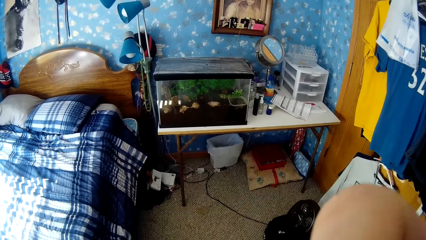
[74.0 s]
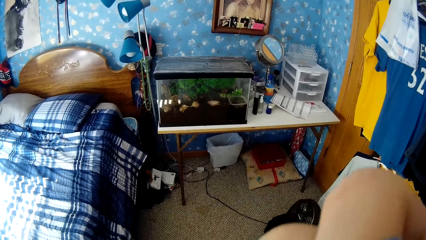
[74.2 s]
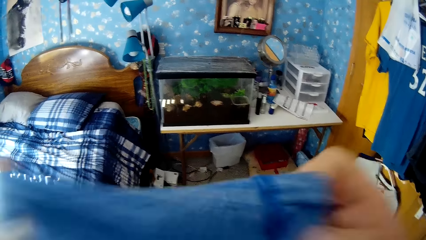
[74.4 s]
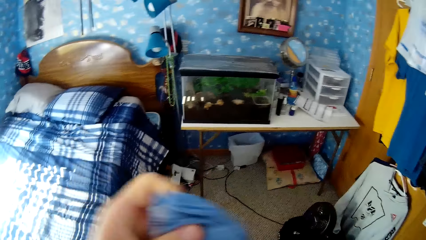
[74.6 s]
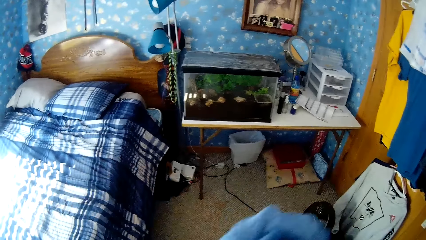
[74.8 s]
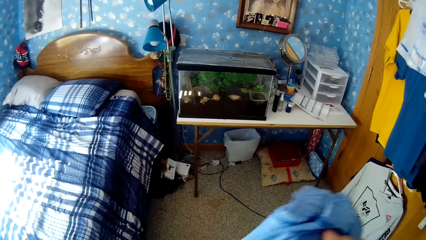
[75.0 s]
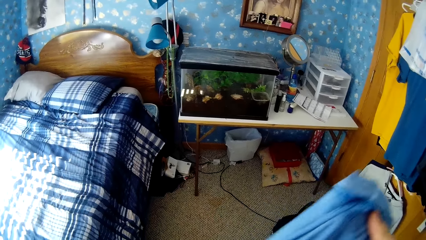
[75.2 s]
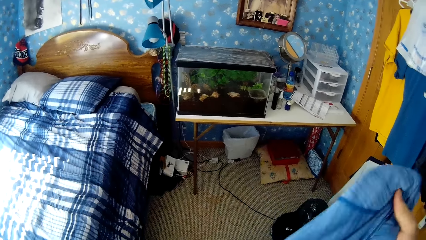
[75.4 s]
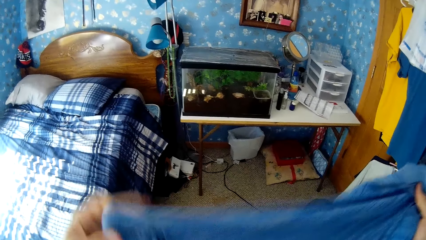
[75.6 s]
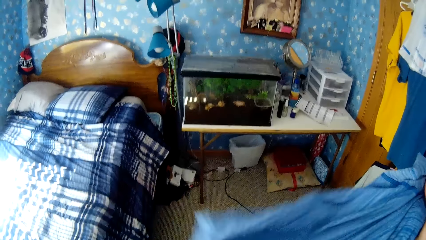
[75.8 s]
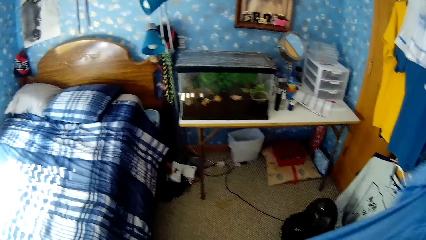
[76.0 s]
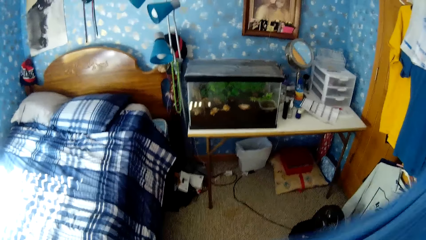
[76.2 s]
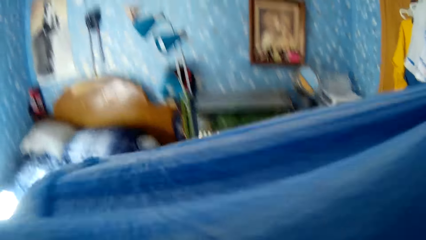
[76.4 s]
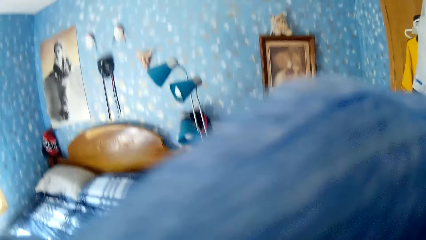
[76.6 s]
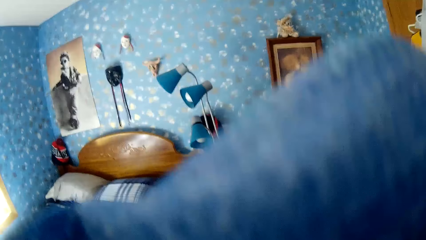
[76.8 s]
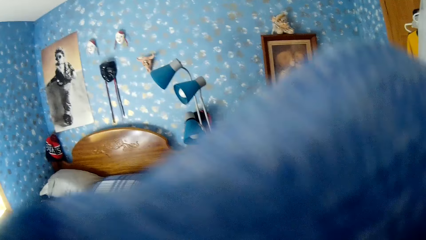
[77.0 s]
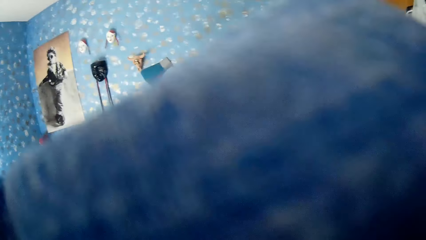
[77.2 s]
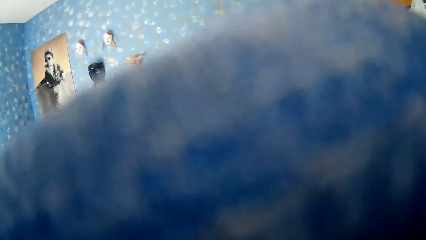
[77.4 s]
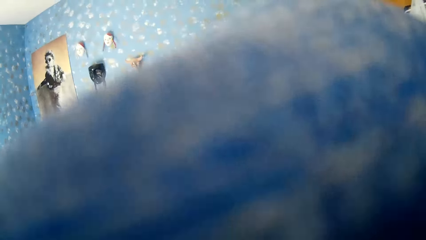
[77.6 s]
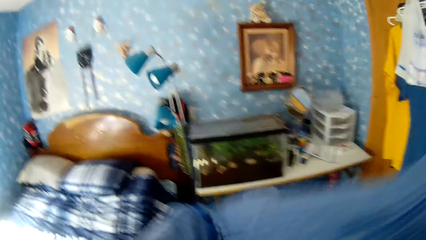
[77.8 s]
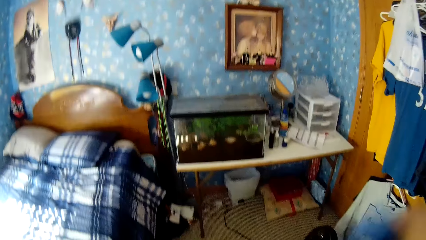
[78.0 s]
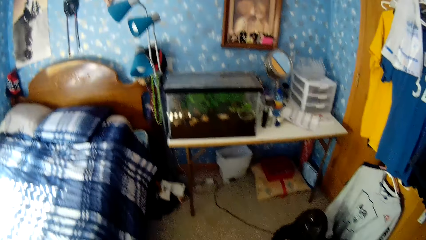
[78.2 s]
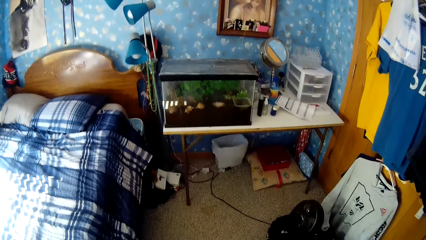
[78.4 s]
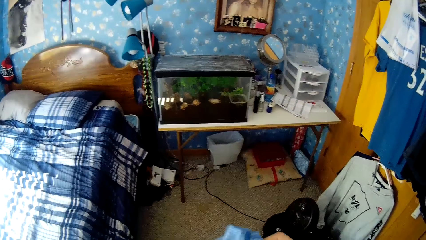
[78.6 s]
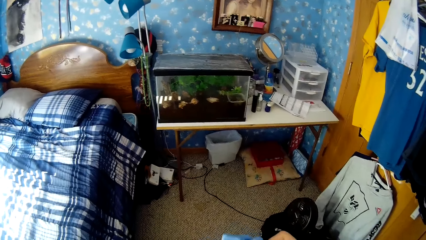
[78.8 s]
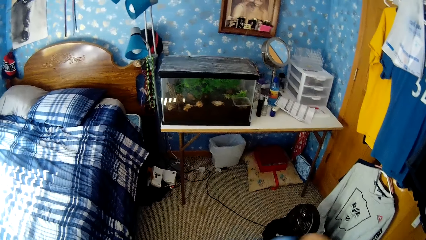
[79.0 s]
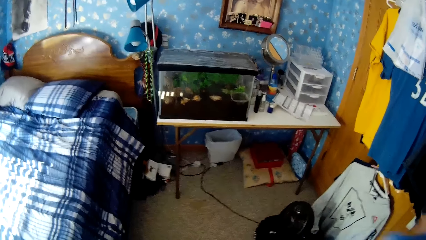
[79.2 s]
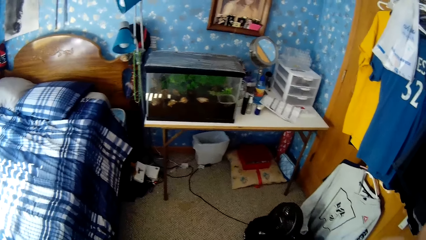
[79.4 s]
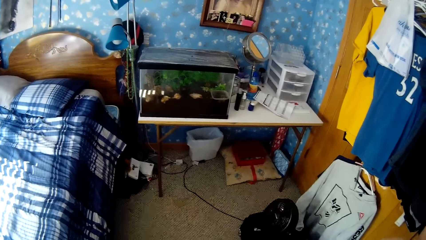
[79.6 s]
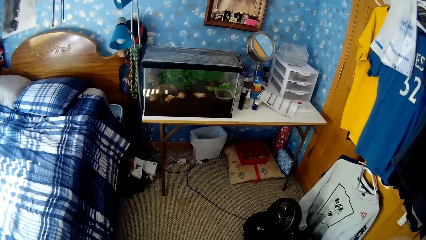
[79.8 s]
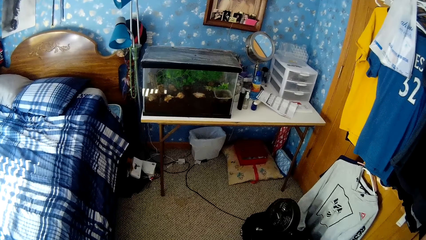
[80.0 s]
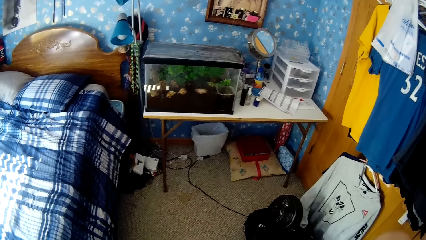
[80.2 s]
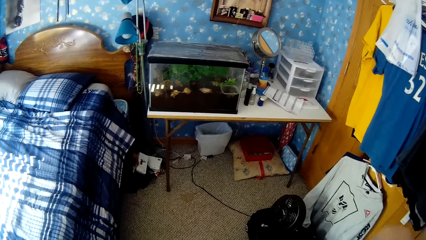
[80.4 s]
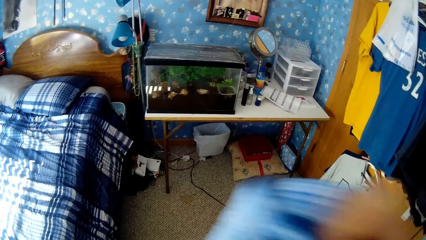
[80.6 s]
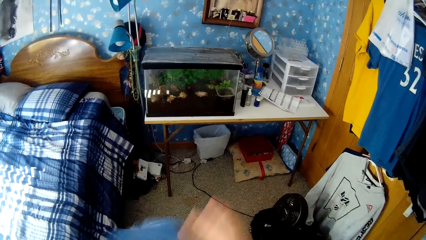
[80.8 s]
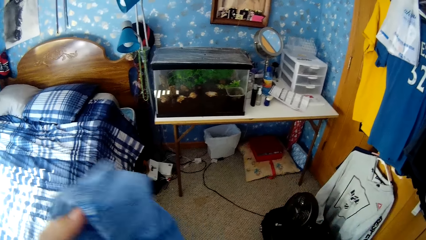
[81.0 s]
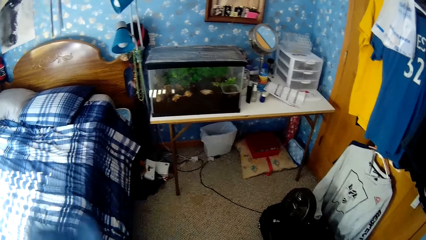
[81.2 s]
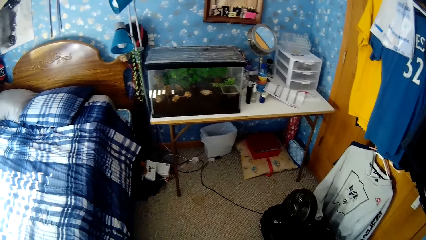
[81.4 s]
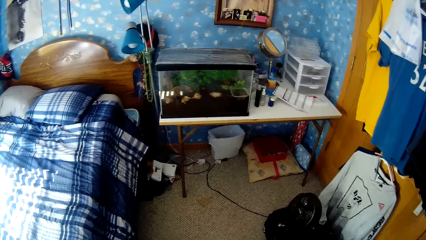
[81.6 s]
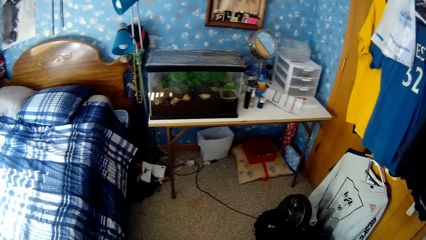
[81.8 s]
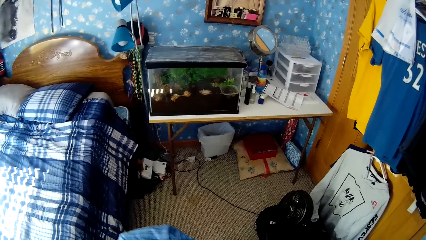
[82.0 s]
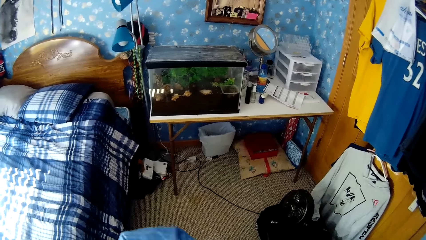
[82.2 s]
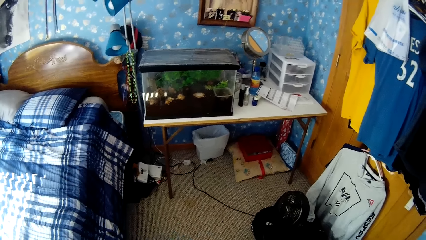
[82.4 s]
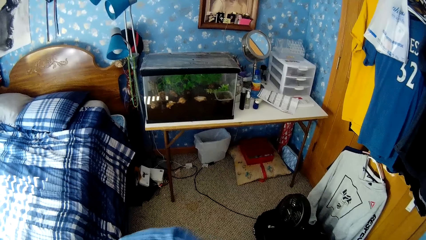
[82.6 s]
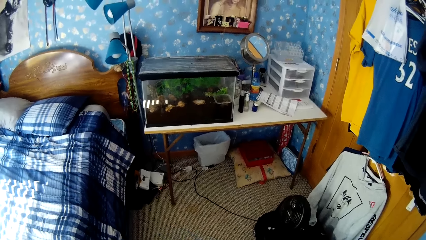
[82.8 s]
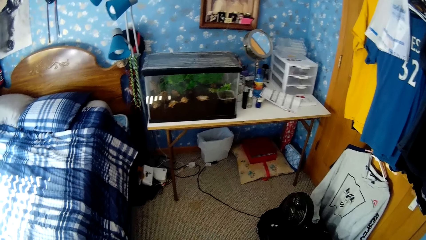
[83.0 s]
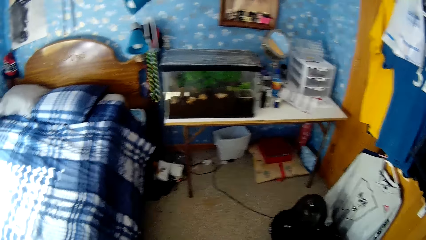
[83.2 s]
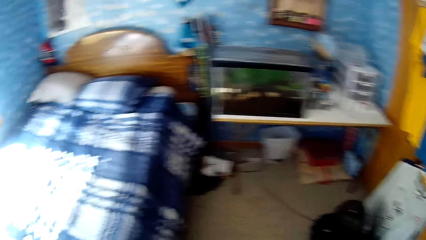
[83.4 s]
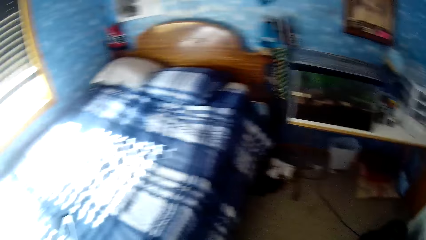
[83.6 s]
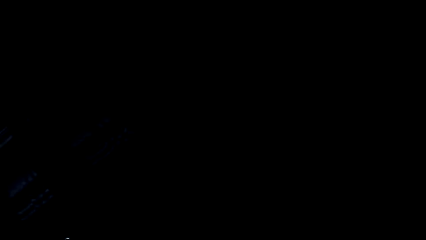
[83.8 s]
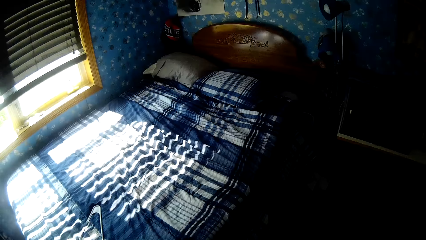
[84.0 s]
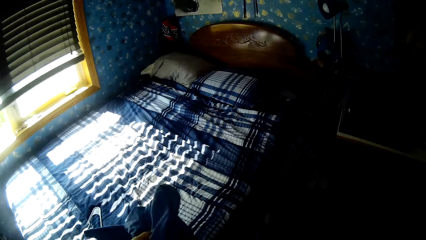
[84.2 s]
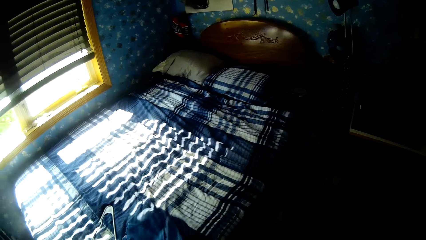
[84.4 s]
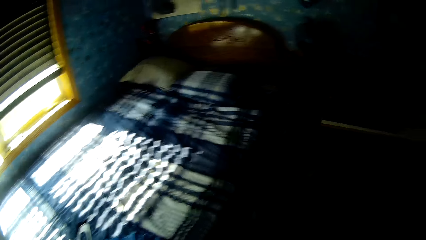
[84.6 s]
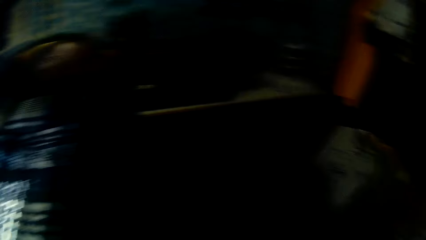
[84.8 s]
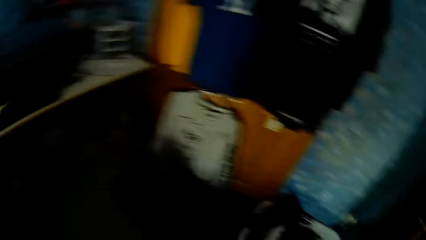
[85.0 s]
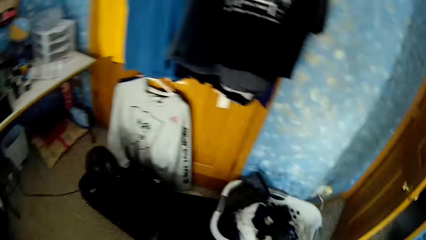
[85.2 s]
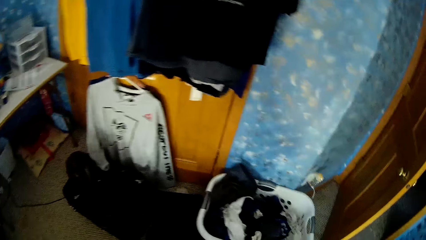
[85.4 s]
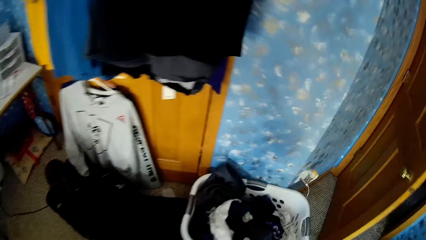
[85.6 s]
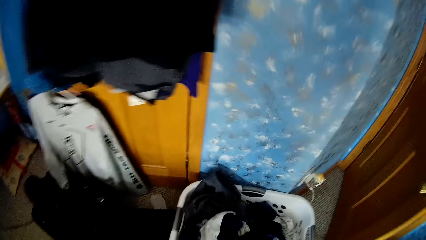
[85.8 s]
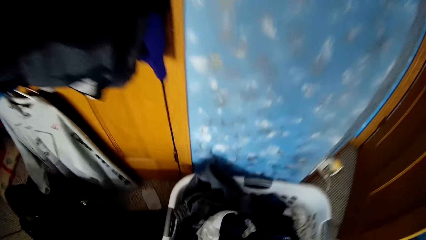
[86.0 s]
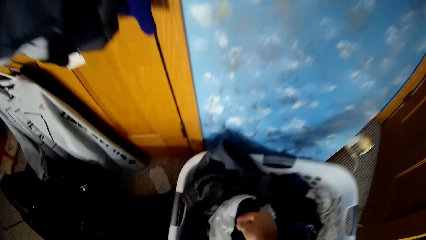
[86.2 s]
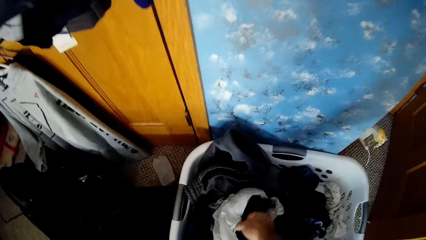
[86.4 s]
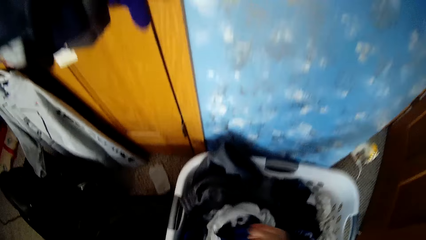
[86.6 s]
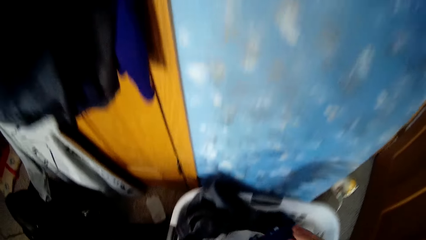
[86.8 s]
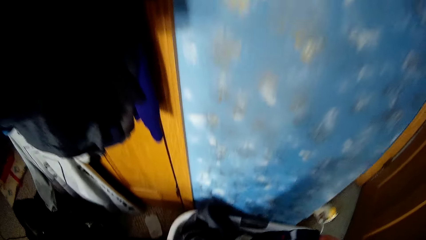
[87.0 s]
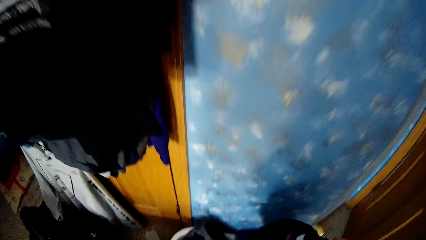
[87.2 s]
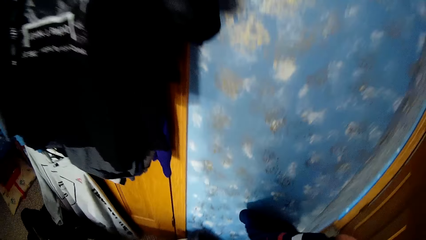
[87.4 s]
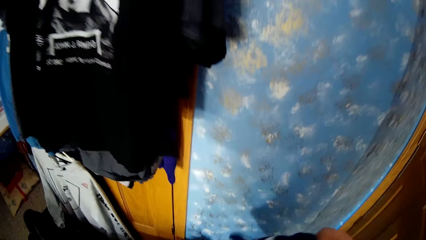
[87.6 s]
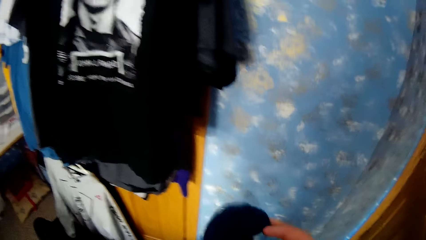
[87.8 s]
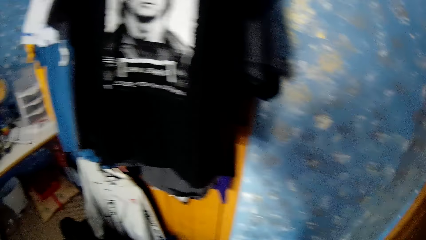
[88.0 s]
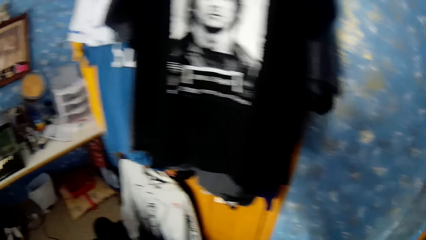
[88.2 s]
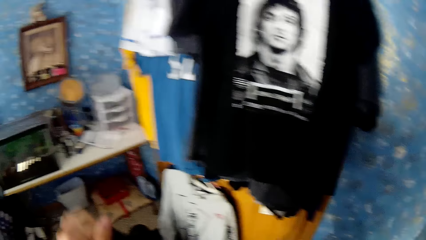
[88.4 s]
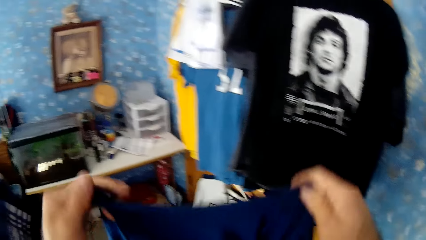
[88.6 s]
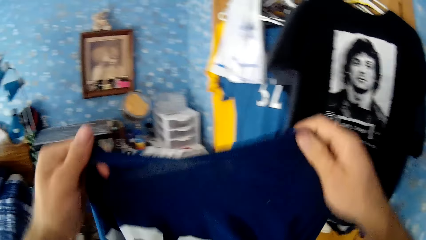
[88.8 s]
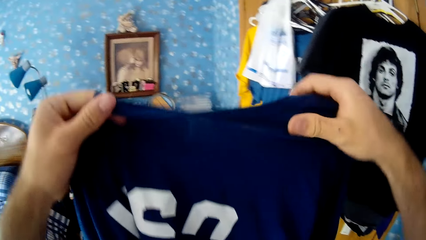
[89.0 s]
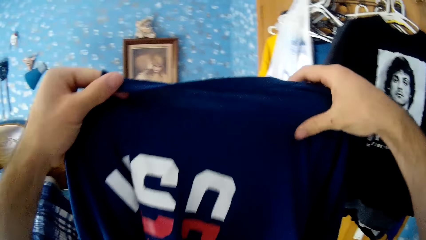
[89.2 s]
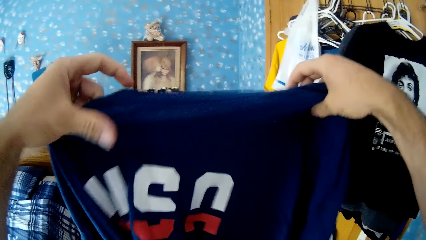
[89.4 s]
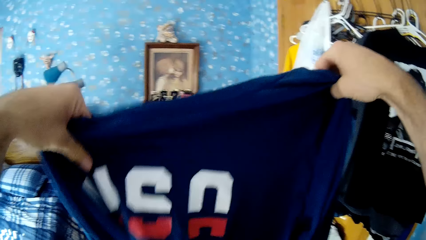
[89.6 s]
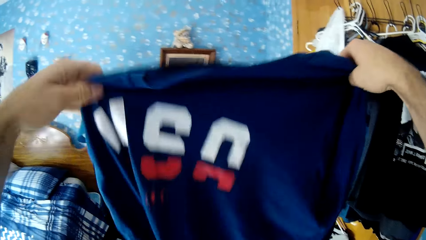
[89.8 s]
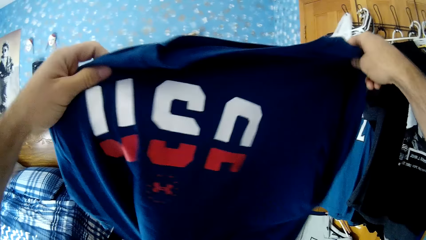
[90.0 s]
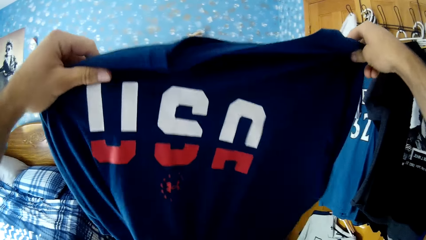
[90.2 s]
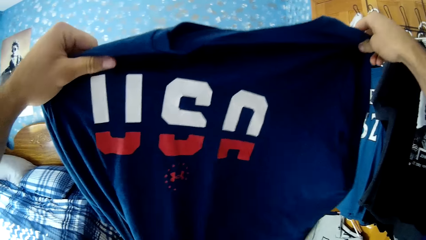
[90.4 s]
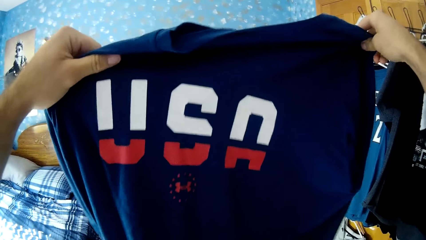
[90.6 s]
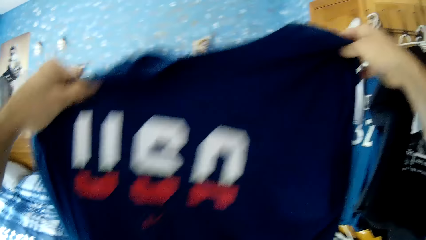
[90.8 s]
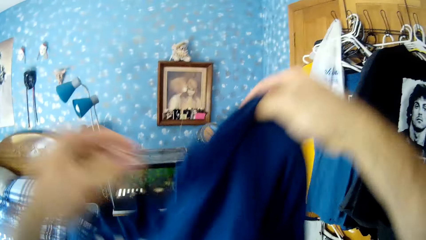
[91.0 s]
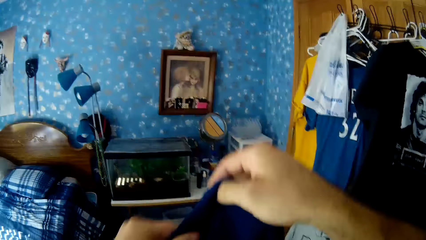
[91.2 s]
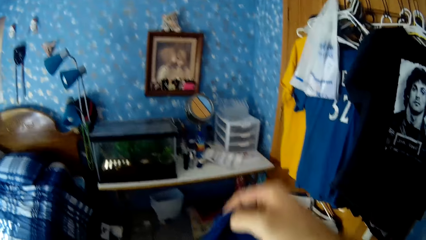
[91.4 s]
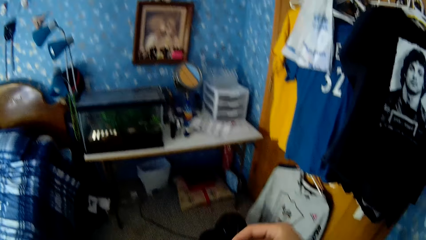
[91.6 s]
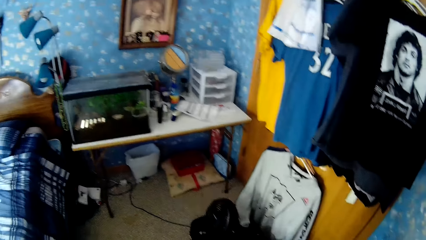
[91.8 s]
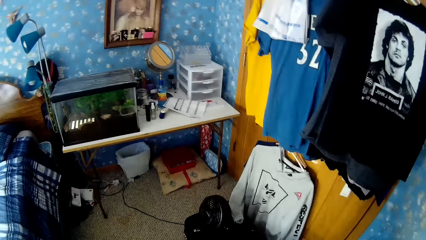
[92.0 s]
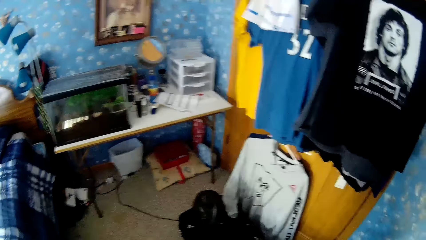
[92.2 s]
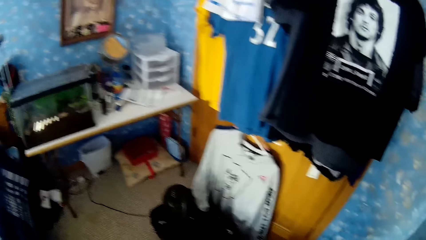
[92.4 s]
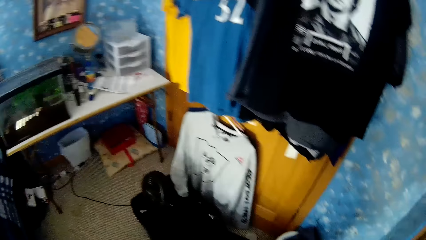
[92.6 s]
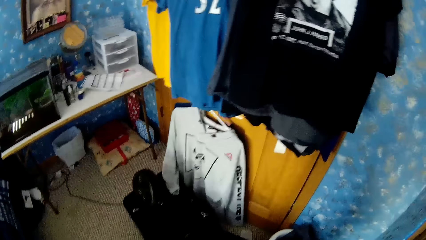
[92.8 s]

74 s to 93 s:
The camera wearer folds the cloth. They drop the cloth on the bed. They pick up a cloth from the laundry basket. They adjust the cloth with both hands. They inspect a t-shirt.
